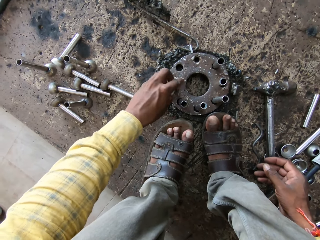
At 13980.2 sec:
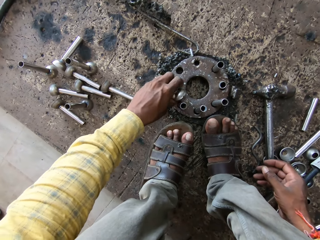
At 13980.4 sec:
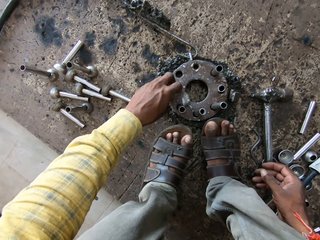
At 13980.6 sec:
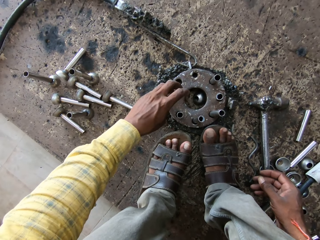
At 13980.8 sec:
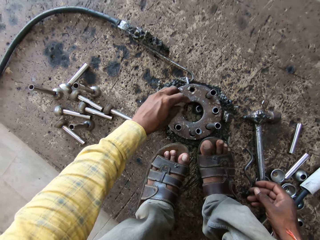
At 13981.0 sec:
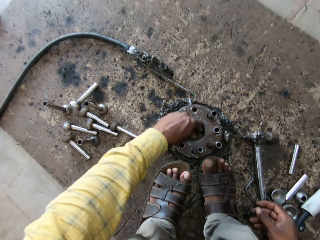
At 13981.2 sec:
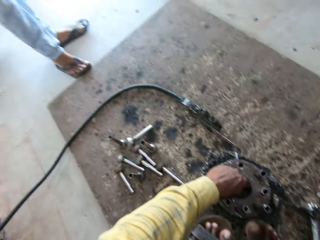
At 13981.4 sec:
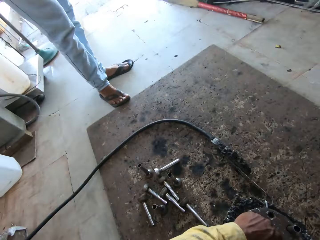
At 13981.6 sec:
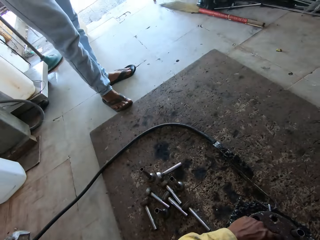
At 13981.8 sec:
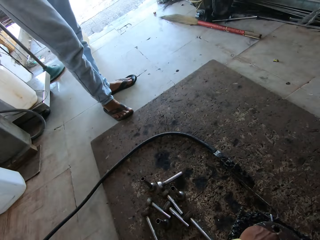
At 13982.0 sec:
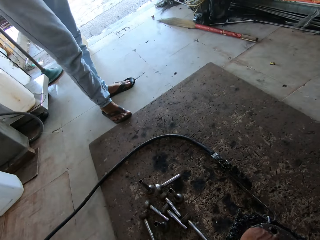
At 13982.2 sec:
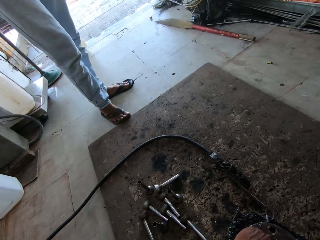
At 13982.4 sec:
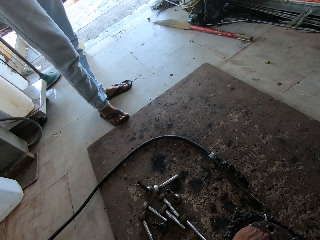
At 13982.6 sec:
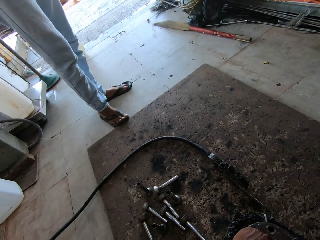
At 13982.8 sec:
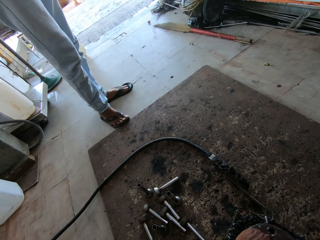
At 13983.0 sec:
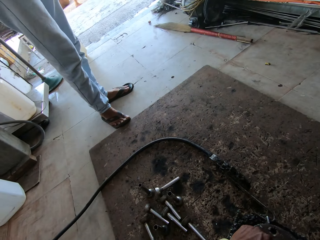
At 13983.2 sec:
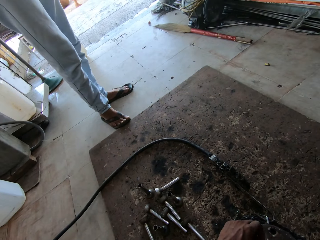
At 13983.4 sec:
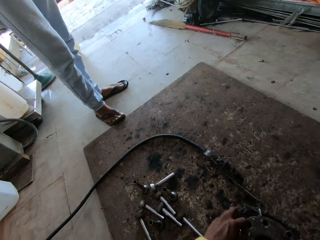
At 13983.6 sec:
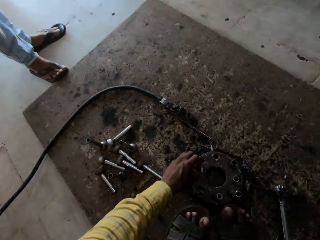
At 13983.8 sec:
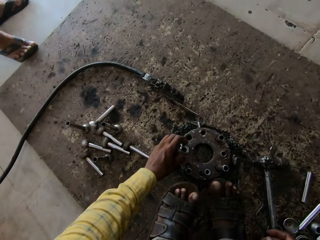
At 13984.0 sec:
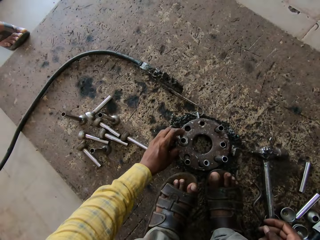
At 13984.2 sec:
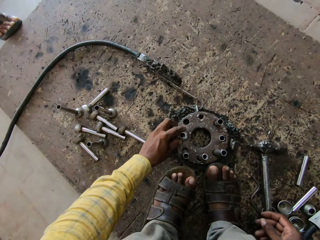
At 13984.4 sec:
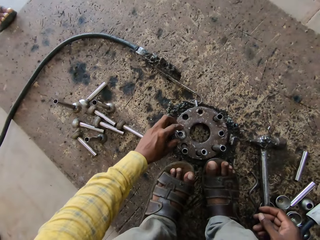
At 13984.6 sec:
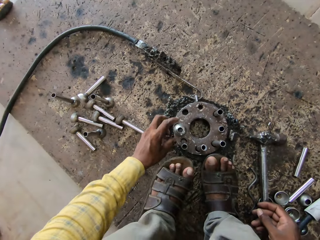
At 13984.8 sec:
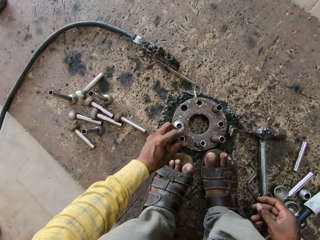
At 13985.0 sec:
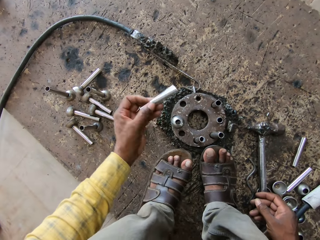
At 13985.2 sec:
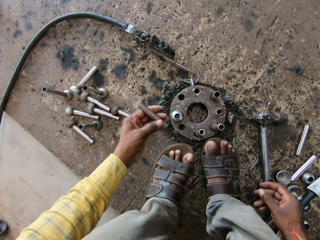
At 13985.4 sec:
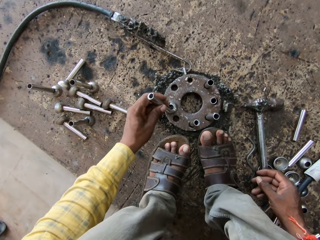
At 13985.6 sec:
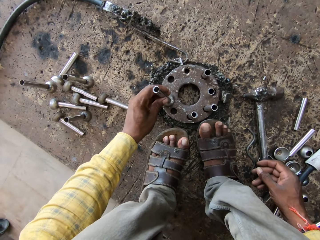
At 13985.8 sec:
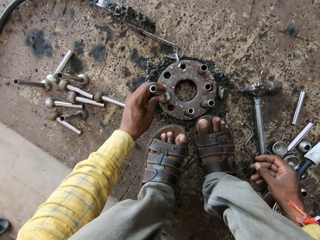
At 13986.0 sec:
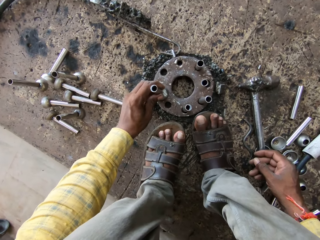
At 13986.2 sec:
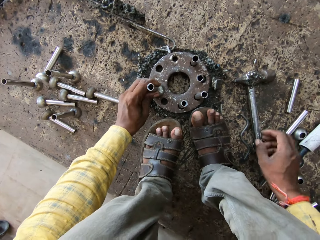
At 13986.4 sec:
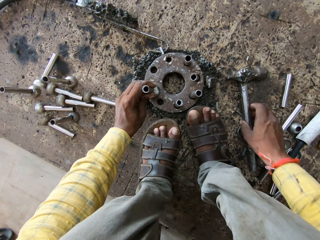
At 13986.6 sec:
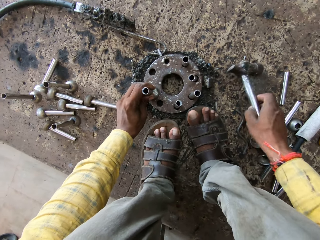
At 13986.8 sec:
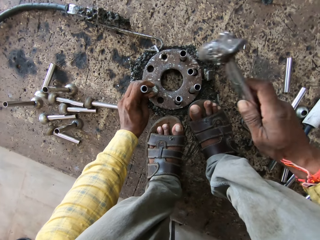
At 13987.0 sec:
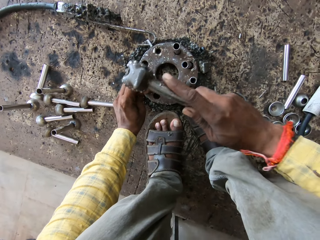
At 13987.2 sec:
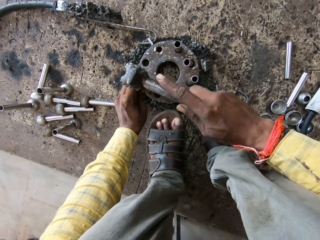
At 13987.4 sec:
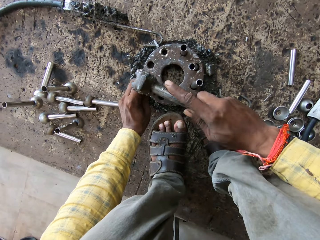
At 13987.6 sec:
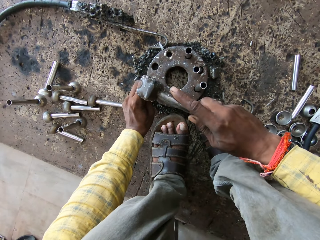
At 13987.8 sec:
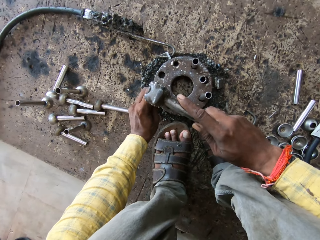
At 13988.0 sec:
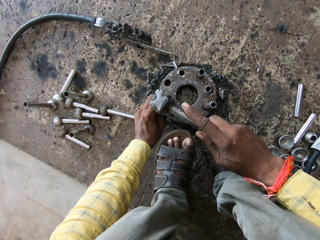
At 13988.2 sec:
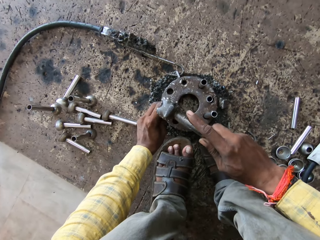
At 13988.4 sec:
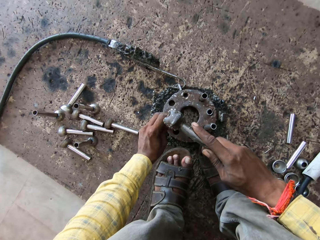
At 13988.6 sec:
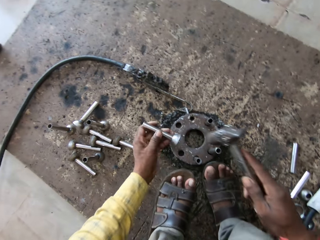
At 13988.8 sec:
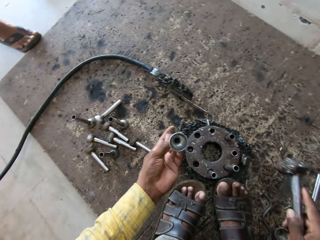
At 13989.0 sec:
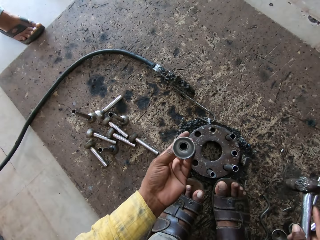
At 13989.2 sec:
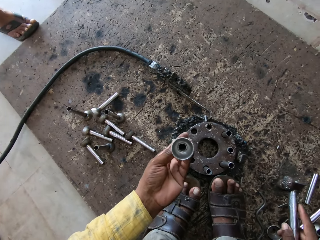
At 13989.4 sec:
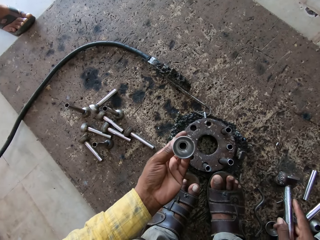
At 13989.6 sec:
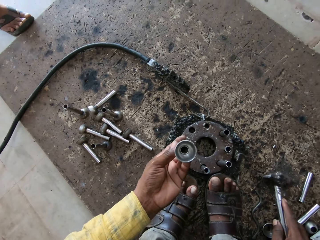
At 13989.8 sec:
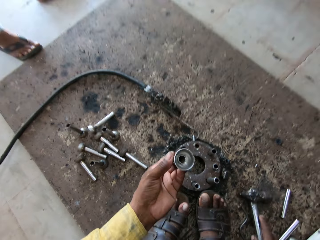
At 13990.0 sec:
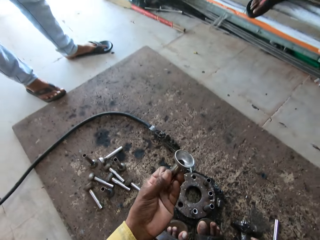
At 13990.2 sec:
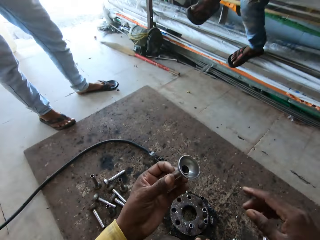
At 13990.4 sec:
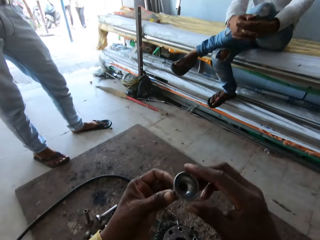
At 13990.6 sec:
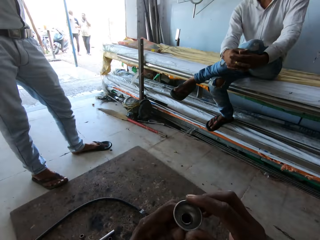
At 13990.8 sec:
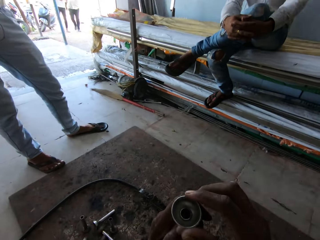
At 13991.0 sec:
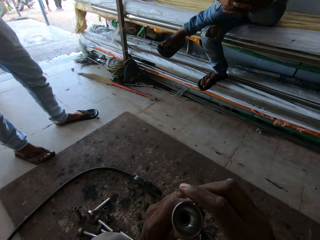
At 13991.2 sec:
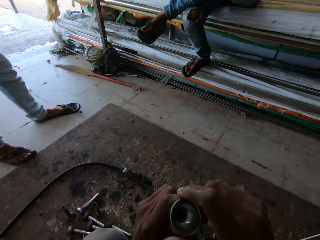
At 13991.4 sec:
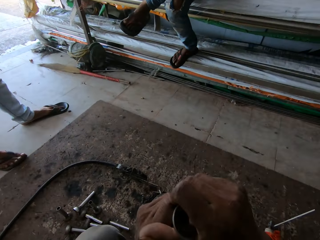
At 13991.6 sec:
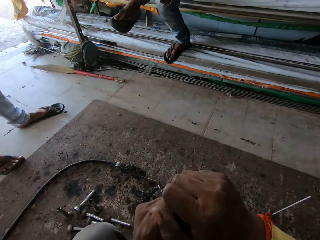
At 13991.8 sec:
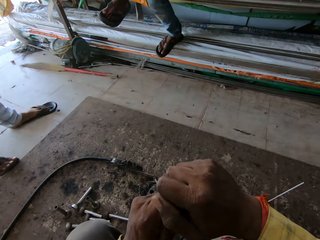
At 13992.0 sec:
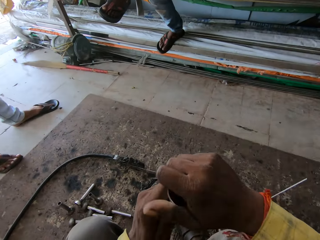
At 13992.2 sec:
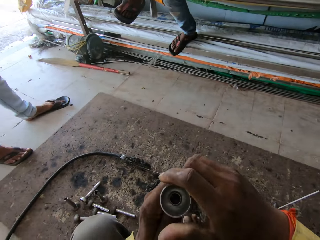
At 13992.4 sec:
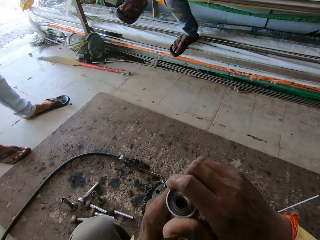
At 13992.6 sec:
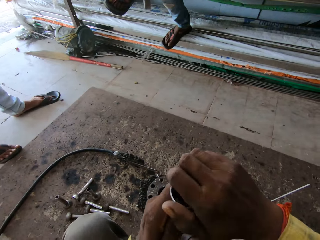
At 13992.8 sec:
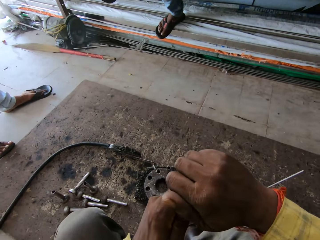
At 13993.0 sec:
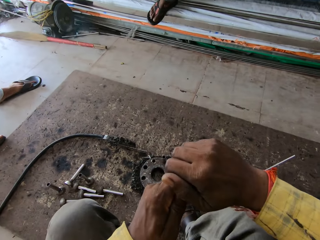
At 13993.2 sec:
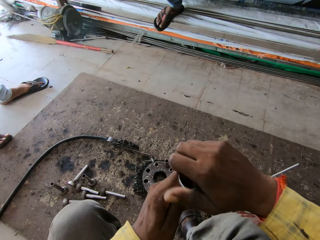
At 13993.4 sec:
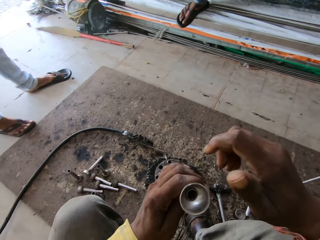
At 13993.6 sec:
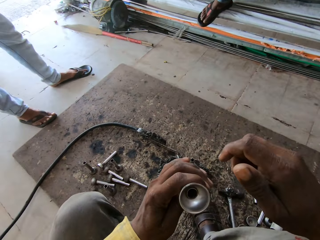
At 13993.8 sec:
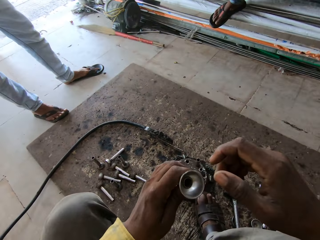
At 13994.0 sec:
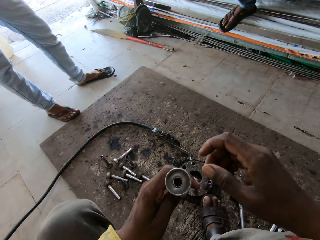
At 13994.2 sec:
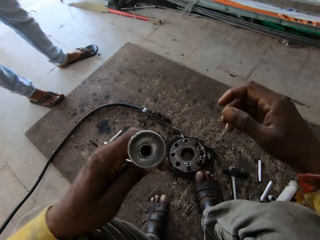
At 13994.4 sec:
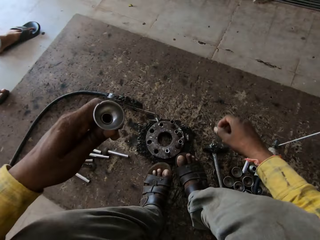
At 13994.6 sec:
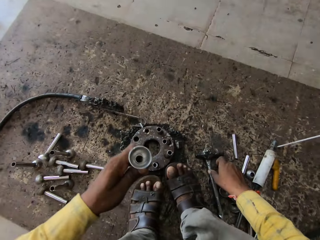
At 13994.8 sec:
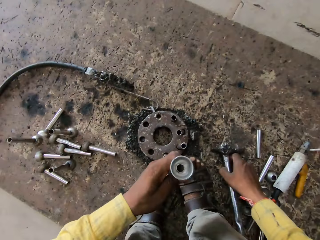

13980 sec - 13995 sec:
The camera wearer places the small bowl shaped metal on something. They look left. They converse with a person. They place the small bowl shaped metal on something again. The person converses with the camera wearer. The camera wearer pulls up the long circular shaped metal rod. They place the long circular shaped metal rod on the small bowl shaped metal. They pick up a cross peen hammer. They hit the long circular shaped metal rod on the small bowl shaped metal. They lift up the long circular shaped metal rod on the small bowl shaped metal. They look at the long circular shaped metal rod on the small bowl shaped metal. They converse. They place the cross peen hammer on the floor. They converse. They twist the concave metal.

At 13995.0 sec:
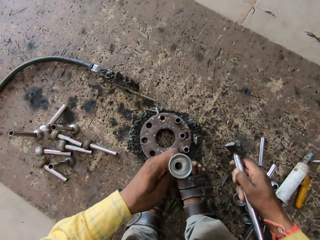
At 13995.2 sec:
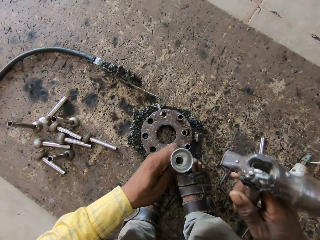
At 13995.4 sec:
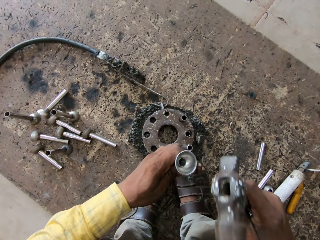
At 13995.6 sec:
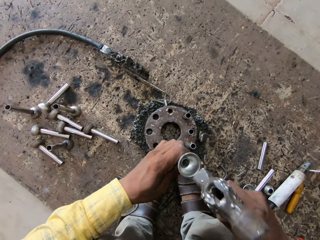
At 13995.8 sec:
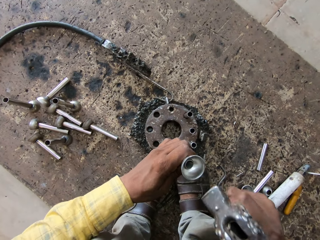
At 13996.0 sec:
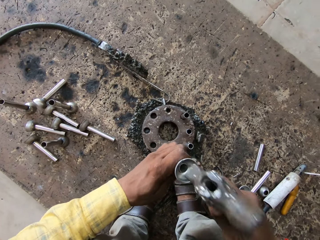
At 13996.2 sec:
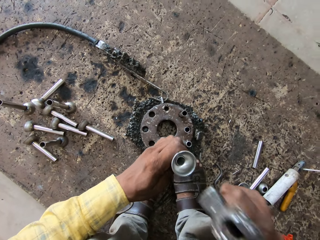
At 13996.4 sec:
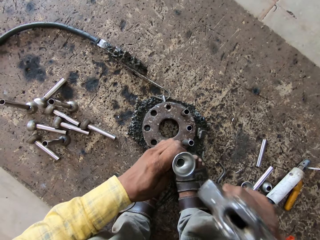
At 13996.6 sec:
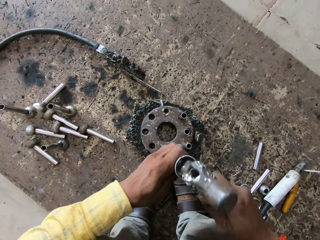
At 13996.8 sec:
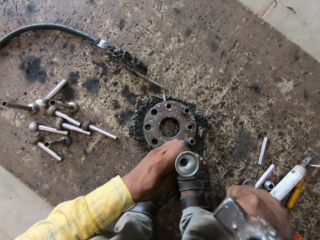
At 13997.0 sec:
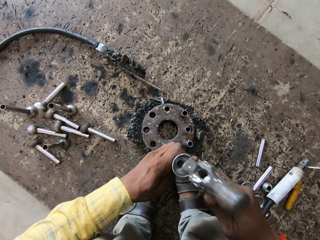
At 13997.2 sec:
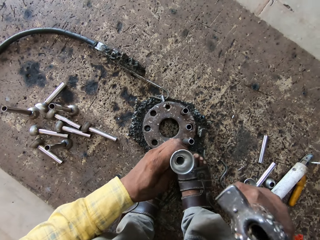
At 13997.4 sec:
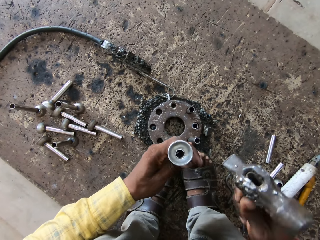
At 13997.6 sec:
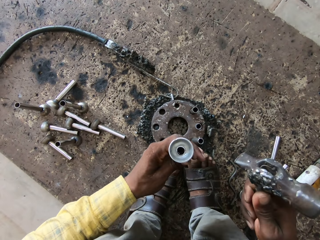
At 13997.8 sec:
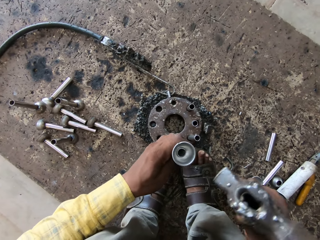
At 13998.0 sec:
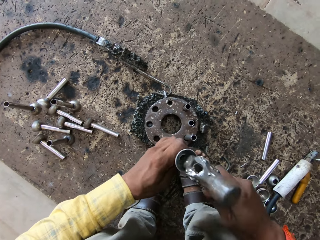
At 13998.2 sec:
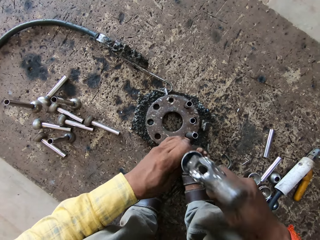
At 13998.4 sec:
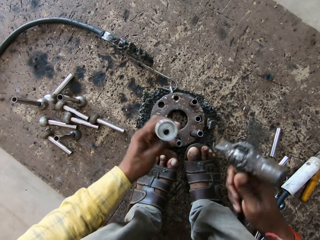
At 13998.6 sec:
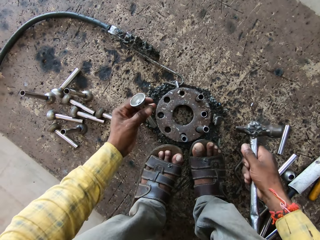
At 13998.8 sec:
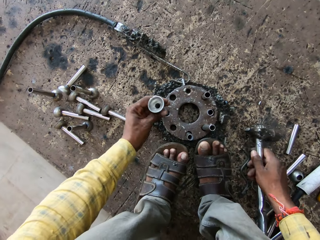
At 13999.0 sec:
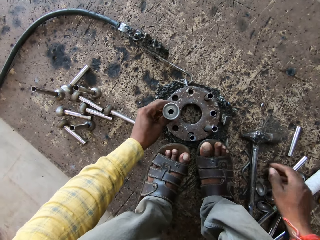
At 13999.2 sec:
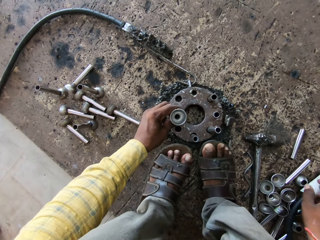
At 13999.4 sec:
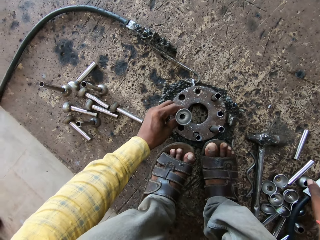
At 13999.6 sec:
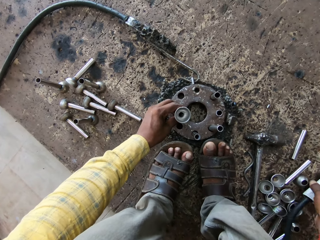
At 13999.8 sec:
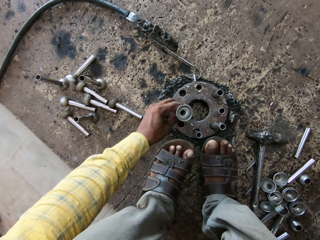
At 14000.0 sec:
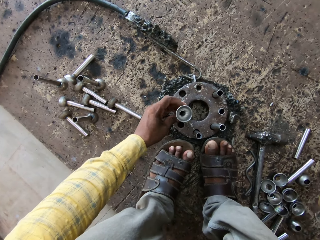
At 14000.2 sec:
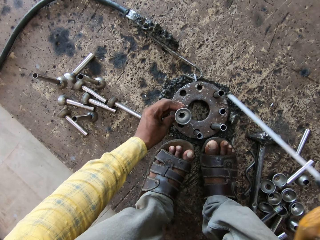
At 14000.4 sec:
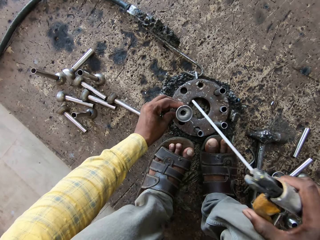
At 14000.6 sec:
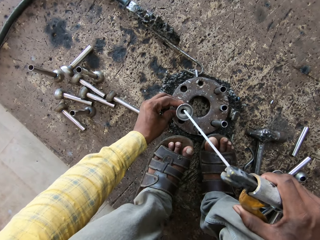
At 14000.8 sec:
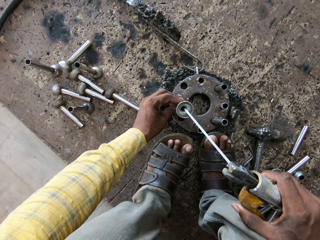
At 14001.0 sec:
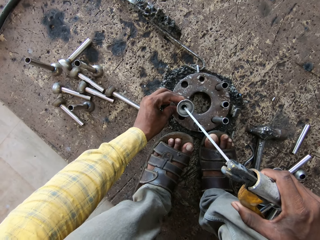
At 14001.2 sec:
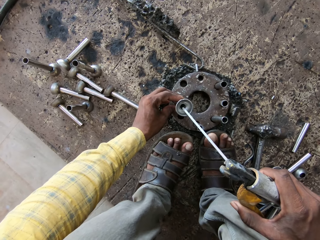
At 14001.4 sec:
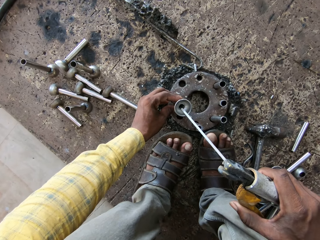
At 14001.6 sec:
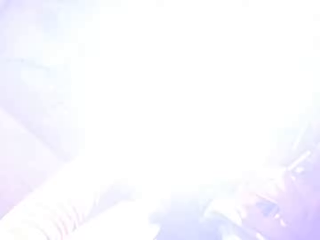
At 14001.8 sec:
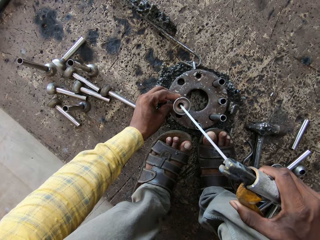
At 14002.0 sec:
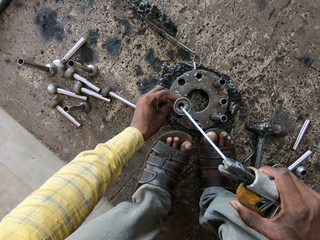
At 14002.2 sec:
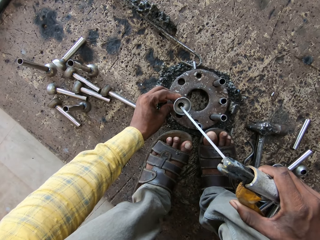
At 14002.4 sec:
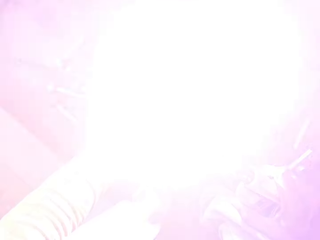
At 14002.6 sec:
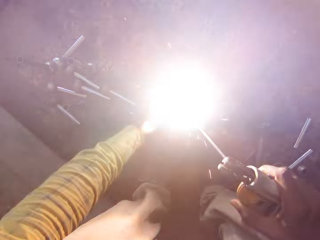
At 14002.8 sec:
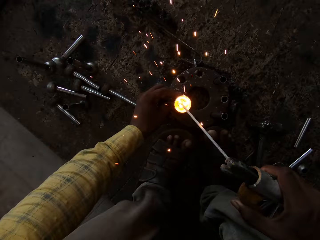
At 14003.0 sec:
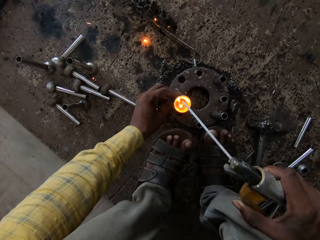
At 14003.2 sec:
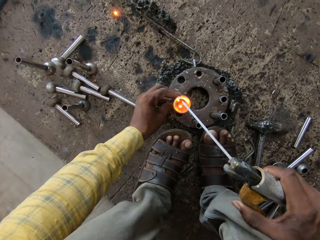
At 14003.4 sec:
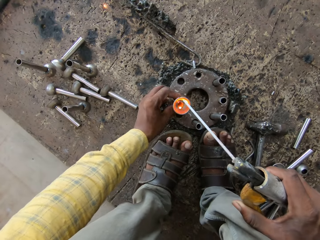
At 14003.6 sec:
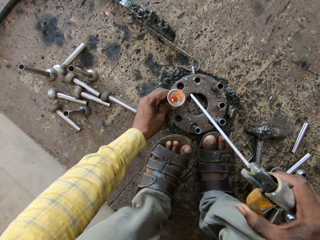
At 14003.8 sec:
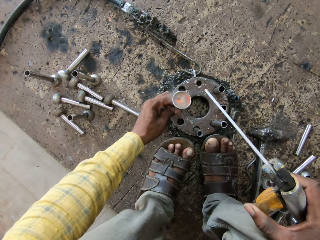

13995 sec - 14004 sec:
The camera wearer places the long circular shaped metal rod on the small bowl shaped metal on something. They pick up a cross peen hammer. They hit on the small bowl shaped metal on the long circular shaped metal rod. They place the cross peen hammer on the floor. They converse. They put the long circular shaped metal rod on the small bowl shaped metal in the hole of something. They pick up the arc welding machine. They converse. They weld the small bowl shaped metal on the long circular shaped metal rod. They weld the small bowl shaped metal on the long circular shaped metal rod again.
